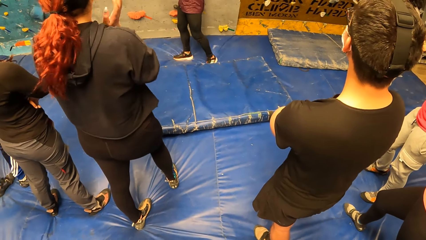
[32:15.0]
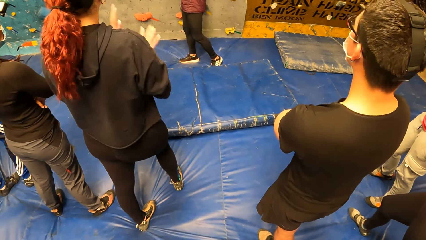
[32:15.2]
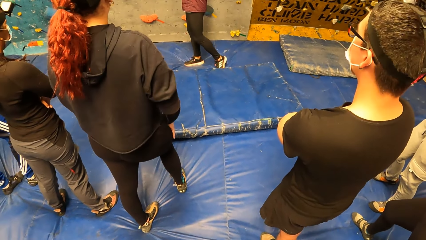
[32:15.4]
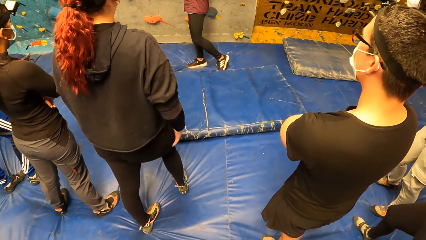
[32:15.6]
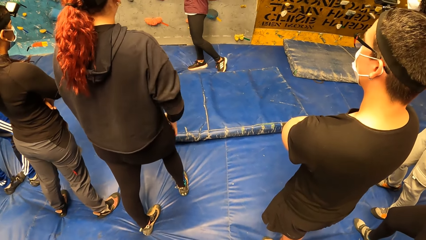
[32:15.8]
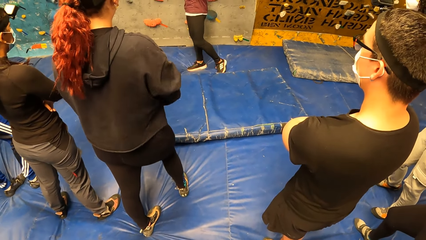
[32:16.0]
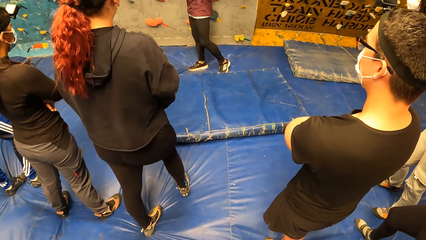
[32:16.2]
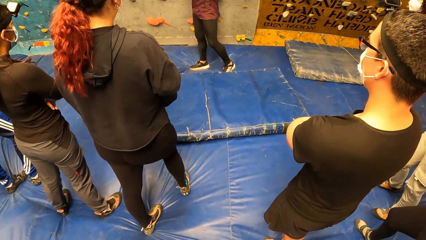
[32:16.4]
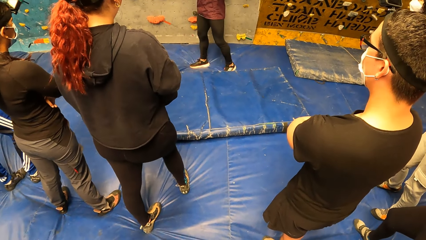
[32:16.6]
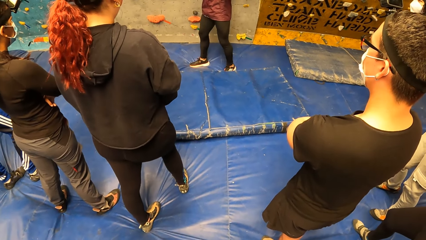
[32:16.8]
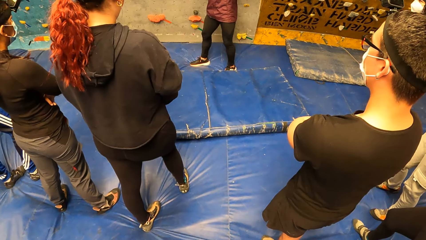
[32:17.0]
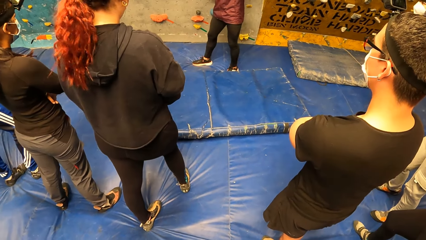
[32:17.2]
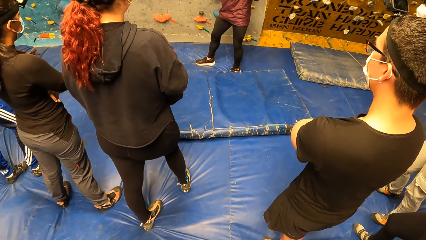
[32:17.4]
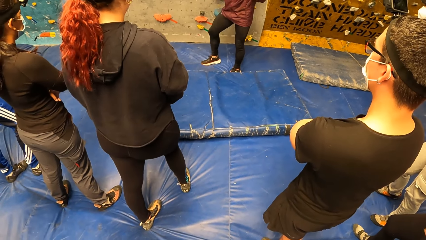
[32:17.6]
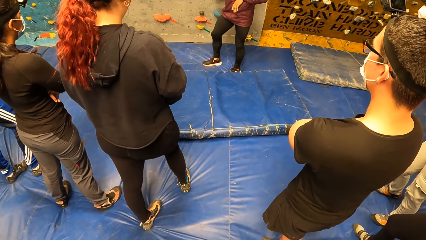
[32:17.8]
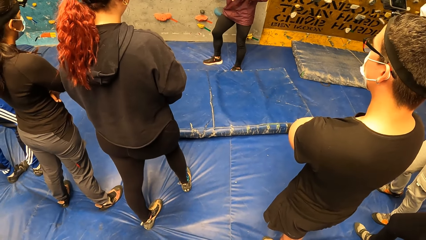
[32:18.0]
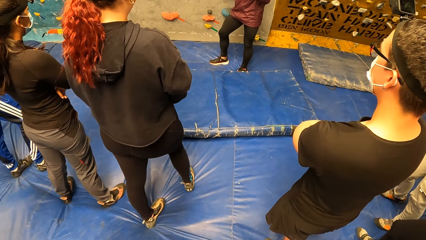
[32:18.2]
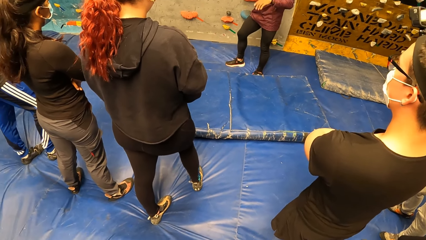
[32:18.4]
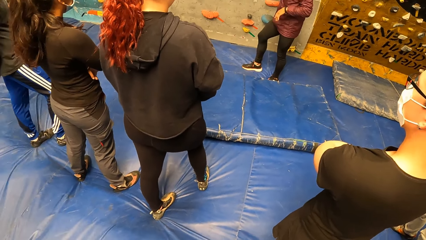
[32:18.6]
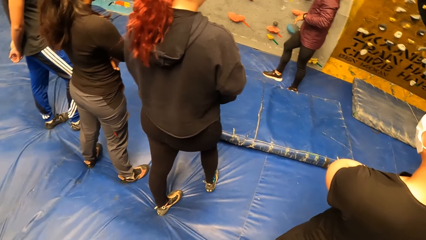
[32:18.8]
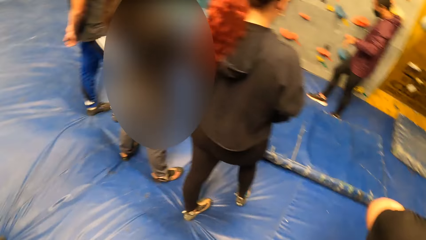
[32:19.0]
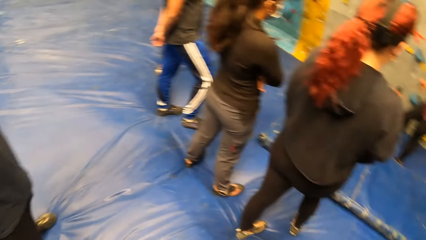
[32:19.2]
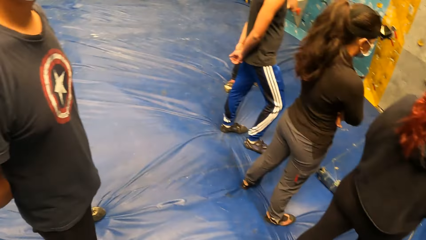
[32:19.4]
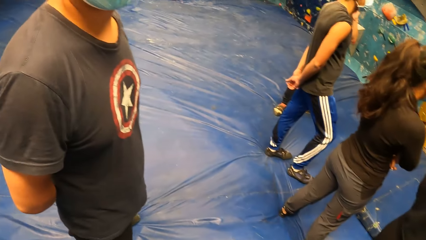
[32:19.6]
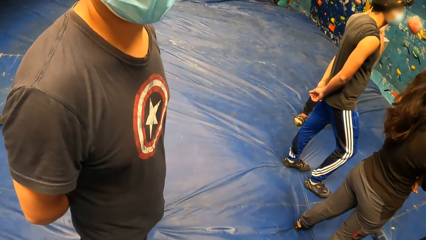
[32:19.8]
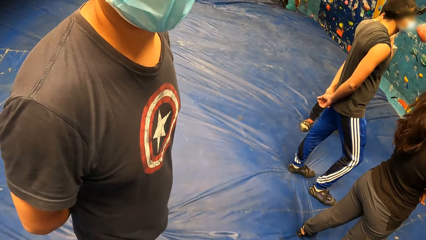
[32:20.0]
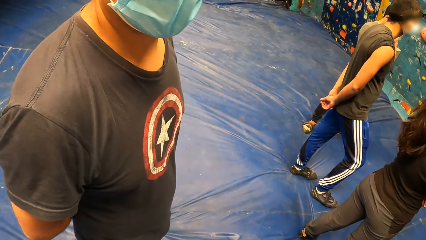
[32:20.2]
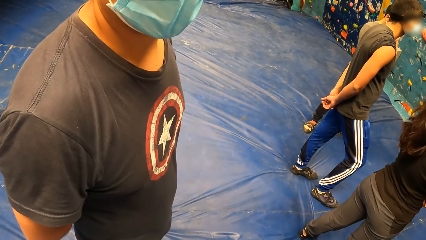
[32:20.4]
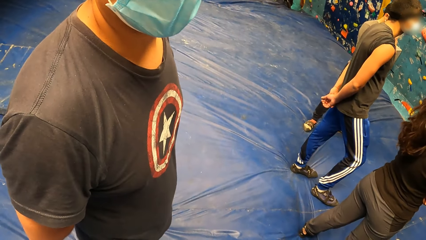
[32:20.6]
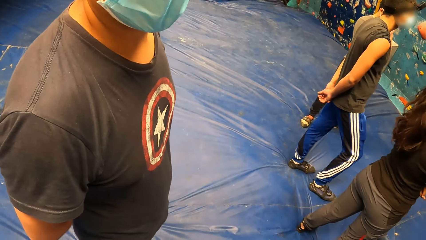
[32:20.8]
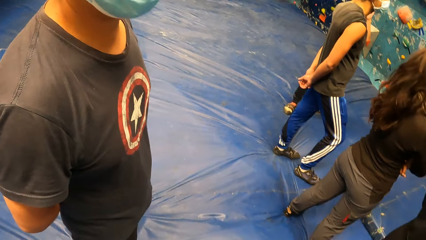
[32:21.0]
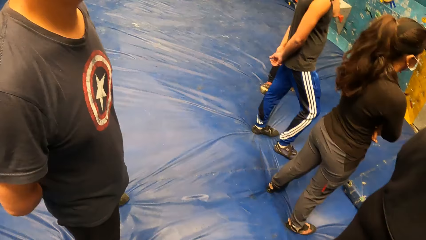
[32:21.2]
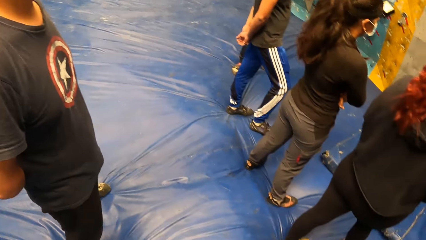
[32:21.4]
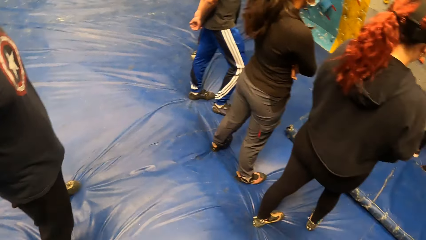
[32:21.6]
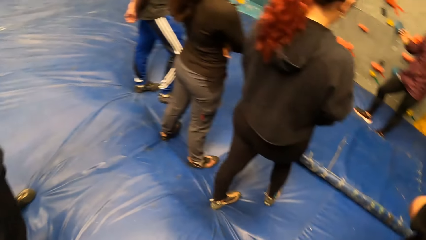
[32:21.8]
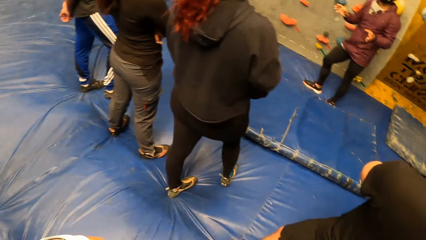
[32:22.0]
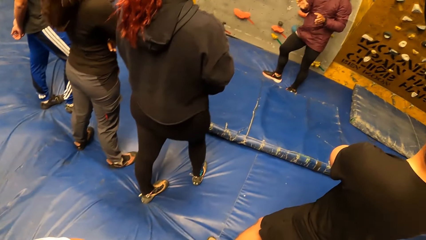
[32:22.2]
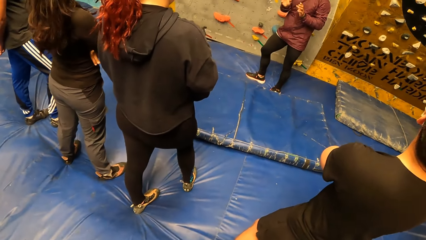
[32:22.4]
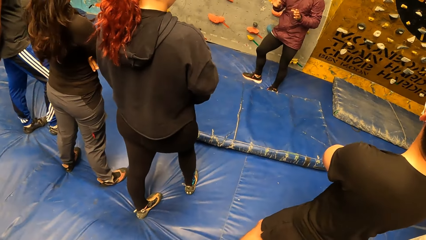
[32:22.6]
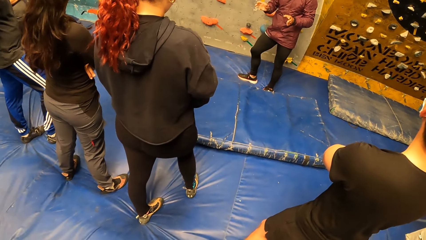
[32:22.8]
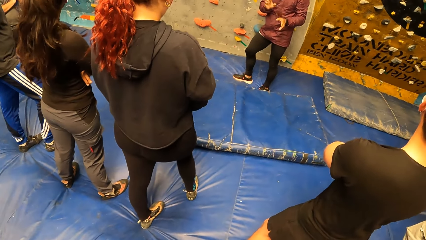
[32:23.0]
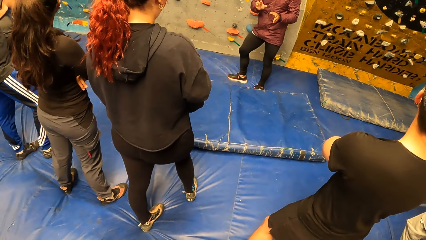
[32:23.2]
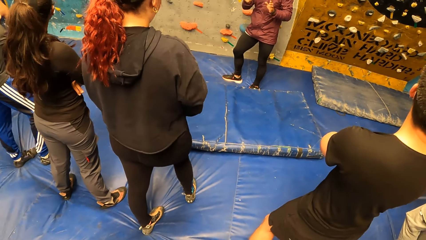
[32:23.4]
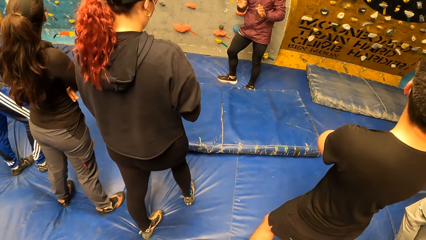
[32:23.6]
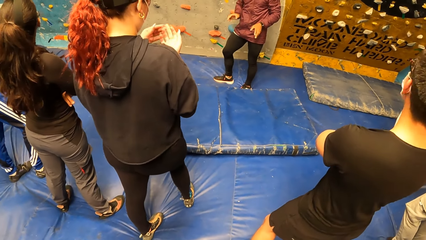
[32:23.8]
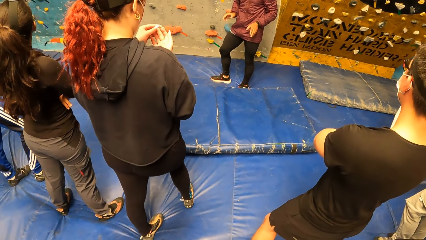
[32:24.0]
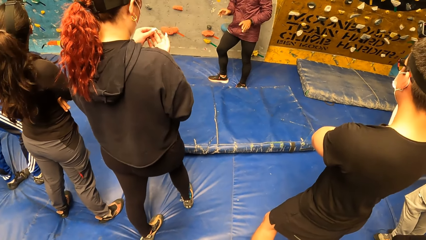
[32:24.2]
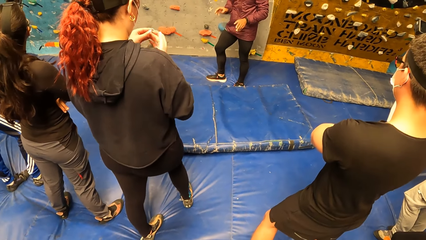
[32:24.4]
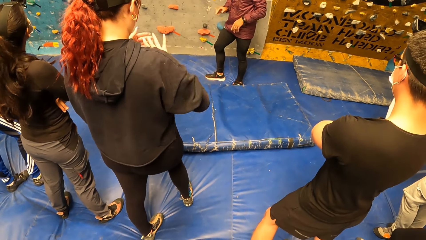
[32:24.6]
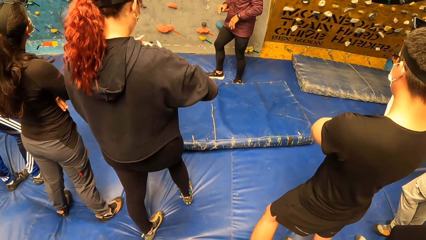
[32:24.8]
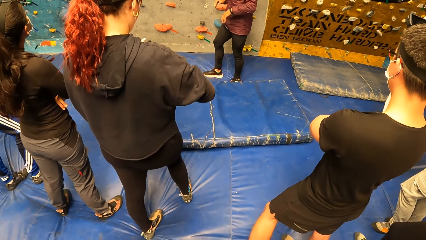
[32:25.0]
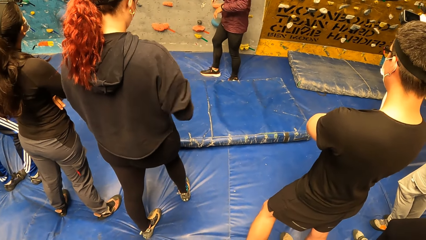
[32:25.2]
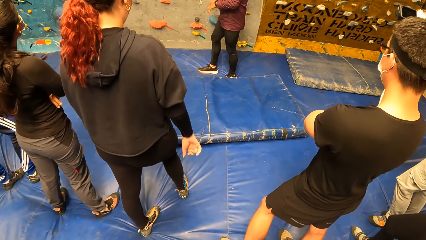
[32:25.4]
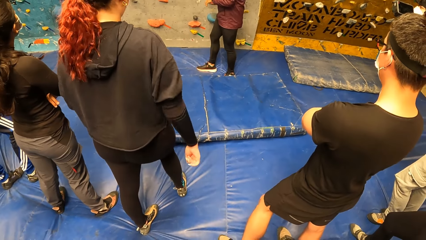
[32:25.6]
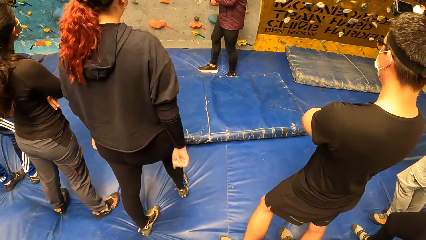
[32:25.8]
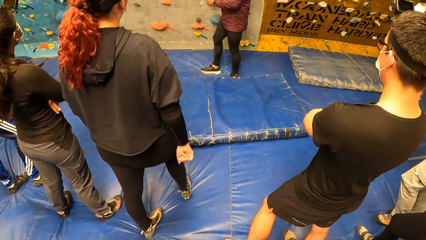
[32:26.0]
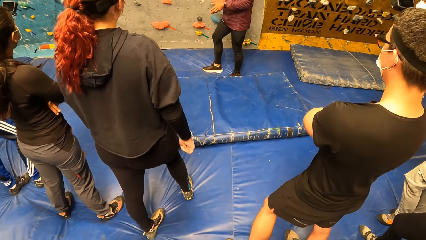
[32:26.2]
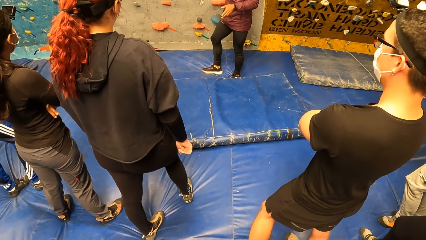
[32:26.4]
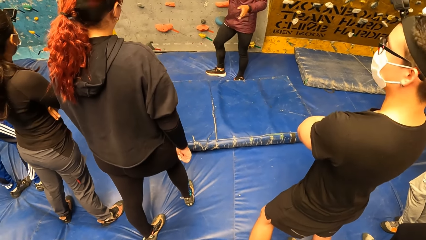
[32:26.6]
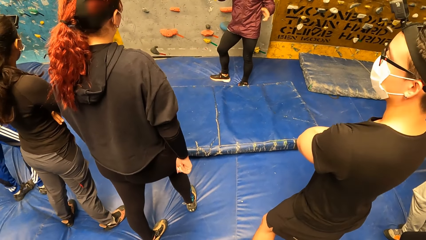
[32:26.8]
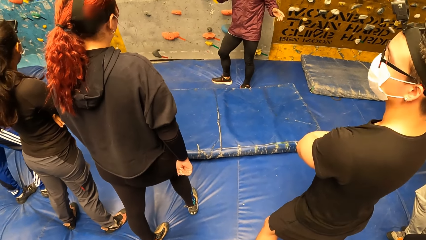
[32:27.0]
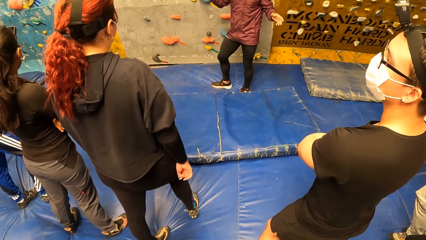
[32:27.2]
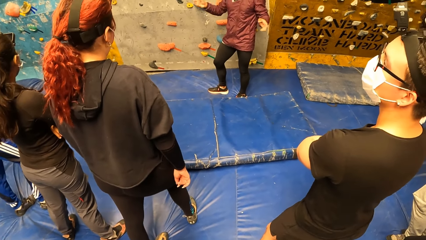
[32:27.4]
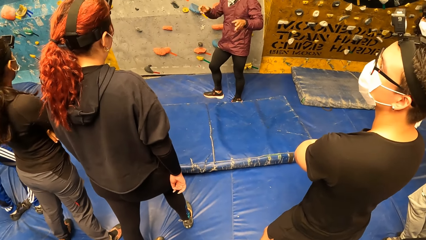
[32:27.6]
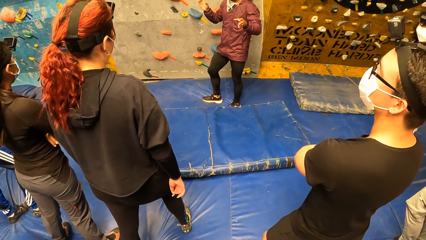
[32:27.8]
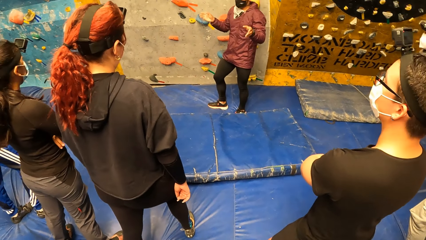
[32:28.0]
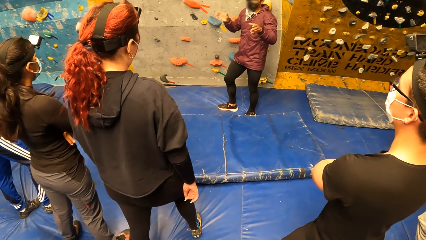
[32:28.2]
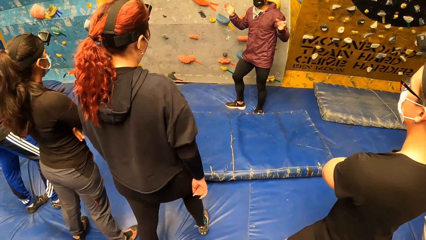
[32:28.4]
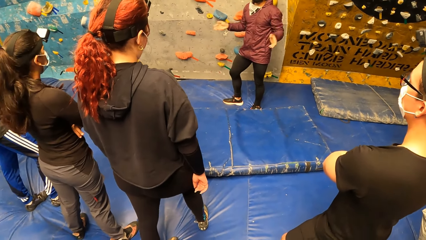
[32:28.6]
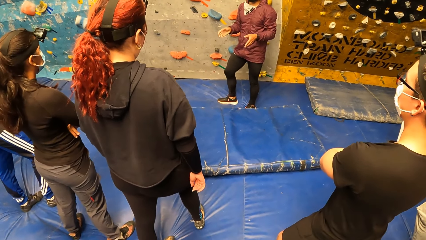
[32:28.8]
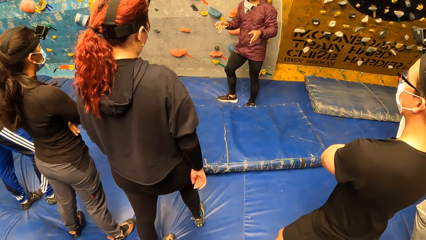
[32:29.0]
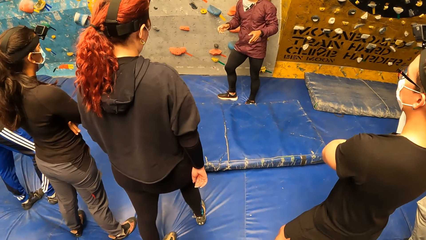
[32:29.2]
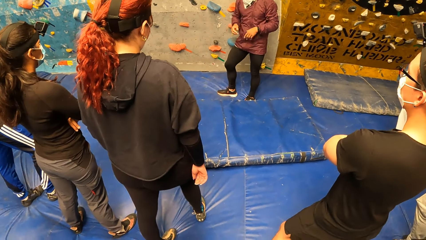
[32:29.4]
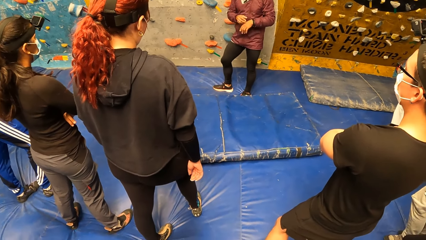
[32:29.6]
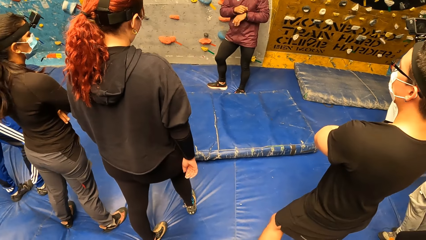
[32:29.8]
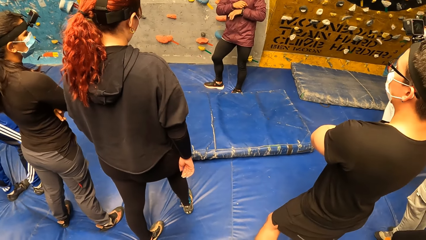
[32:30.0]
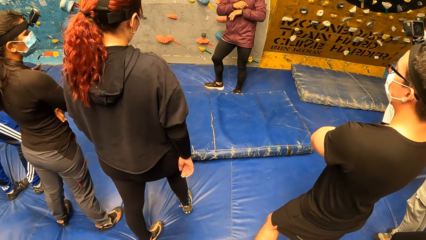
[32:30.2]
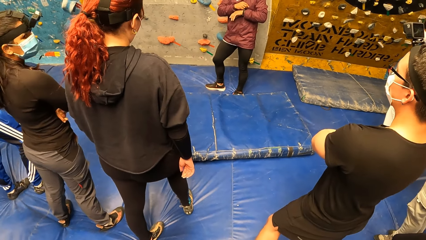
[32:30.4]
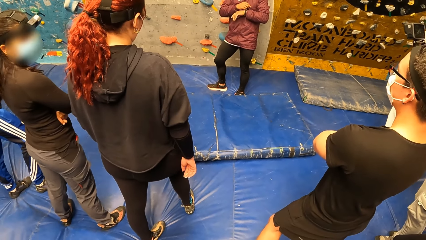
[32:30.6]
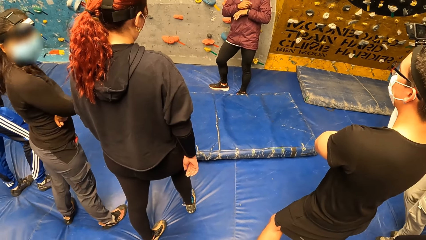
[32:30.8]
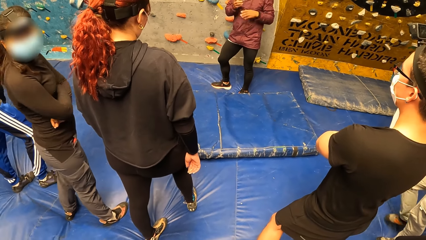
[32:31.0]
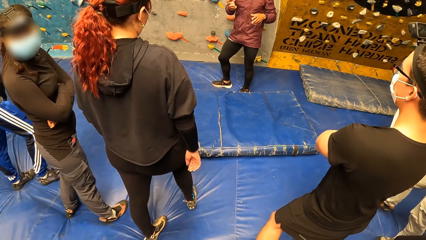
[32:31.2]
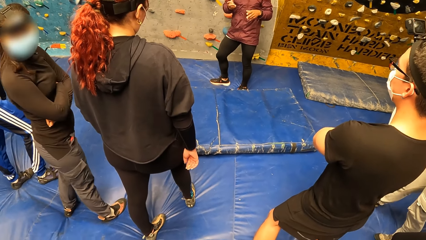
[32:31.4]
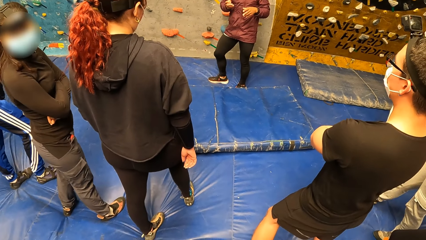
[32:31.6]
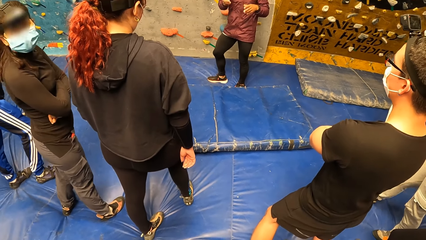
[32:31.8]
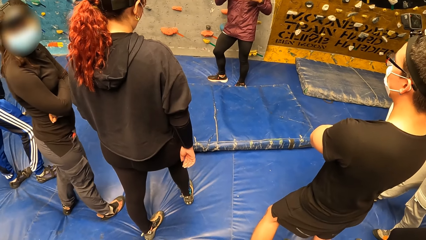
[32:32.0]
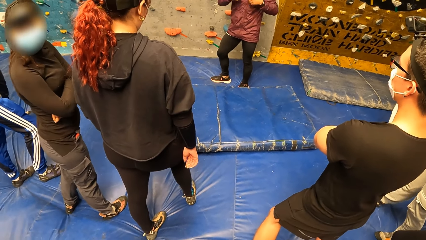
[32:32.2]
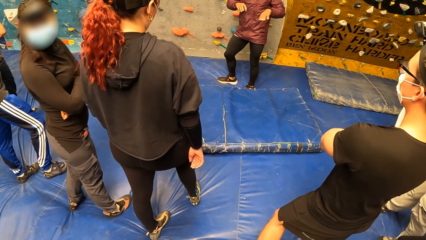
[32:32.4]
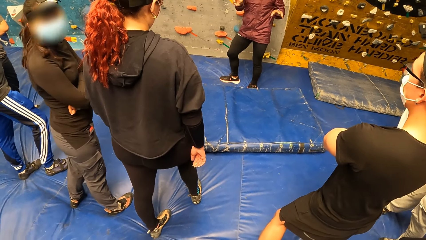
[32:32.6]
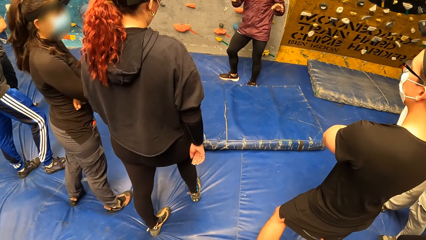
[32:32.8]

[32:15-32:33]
The woman rubs her body with her right hand. The woman inspects both hands. Another woman looks towards the camera wearer in the sports complex.
